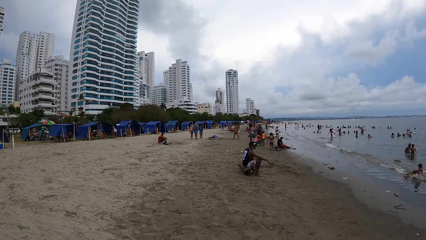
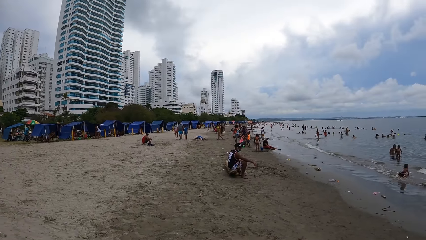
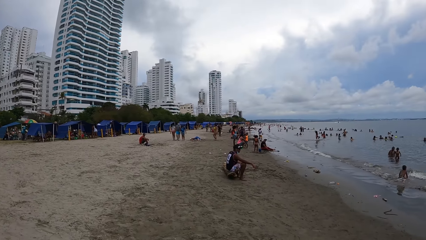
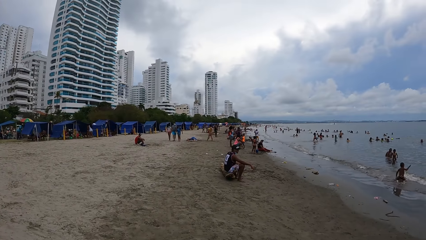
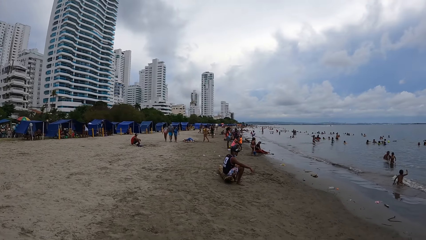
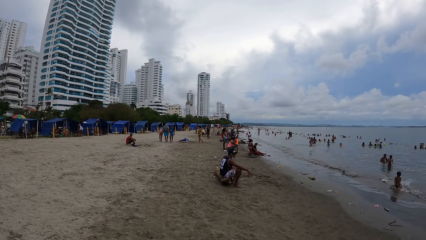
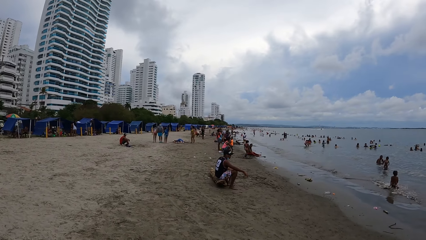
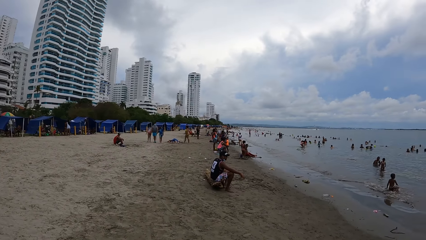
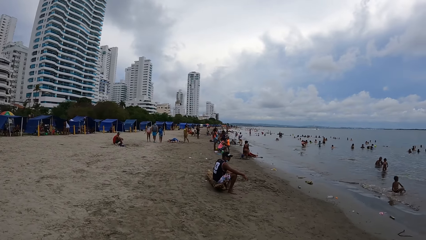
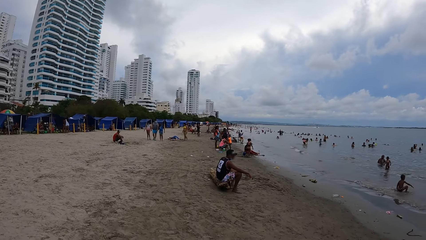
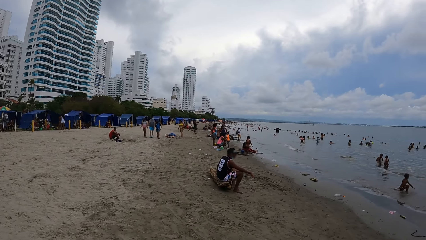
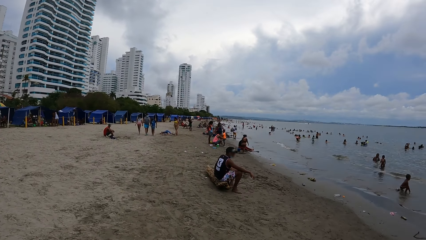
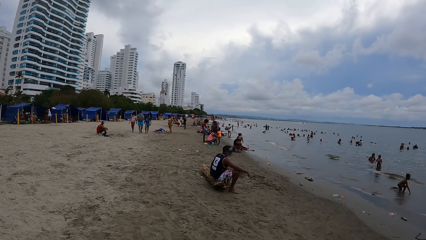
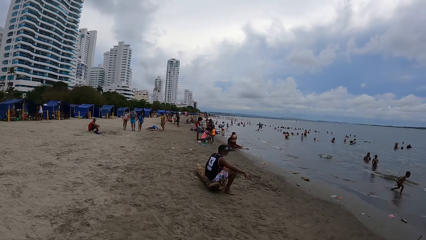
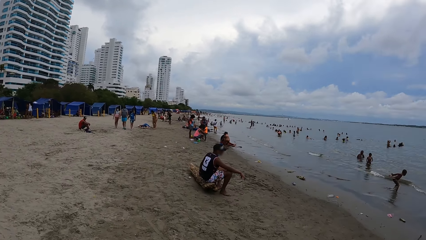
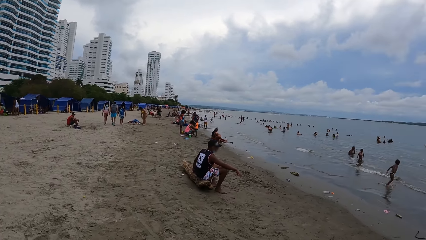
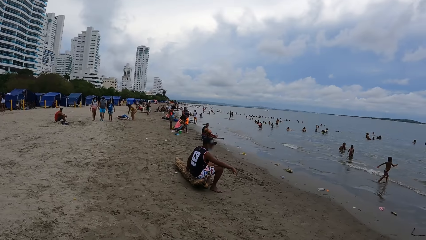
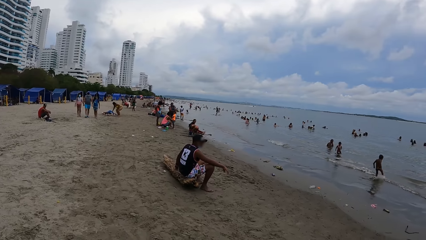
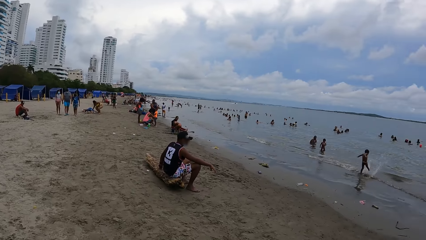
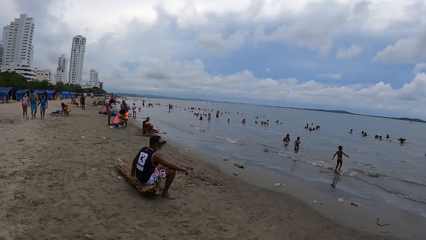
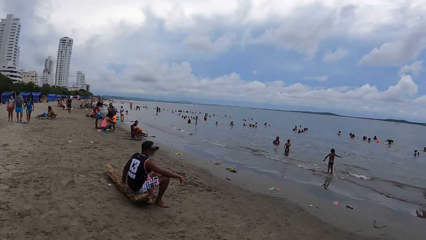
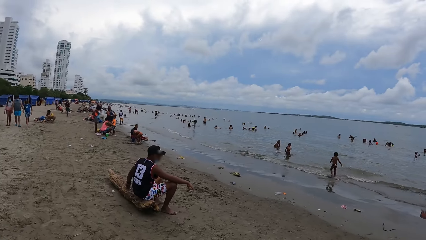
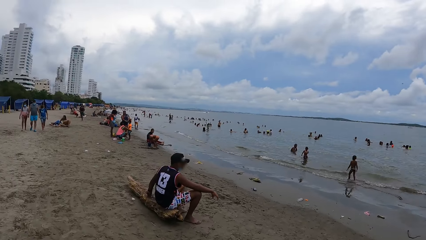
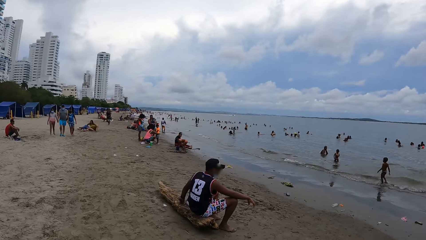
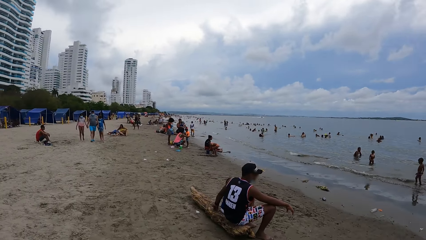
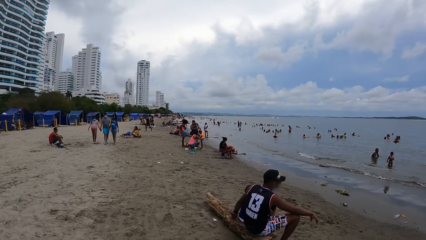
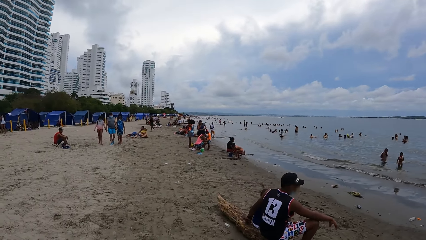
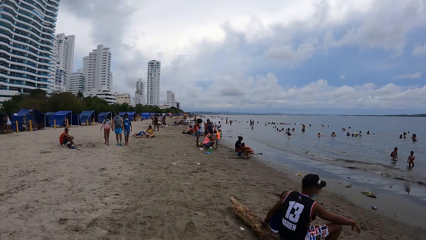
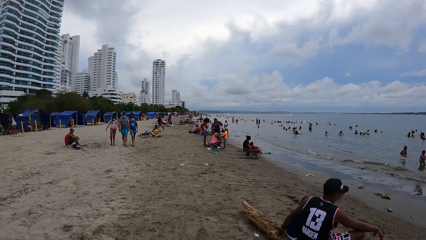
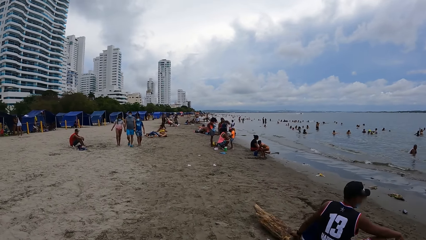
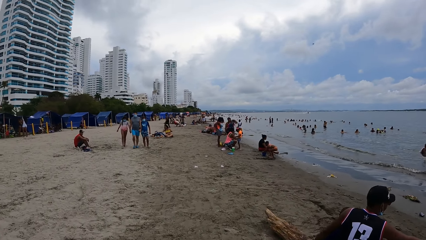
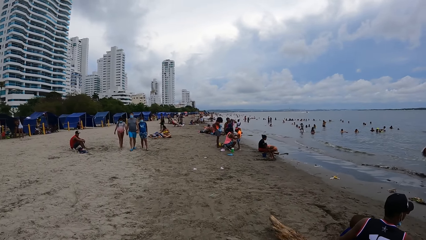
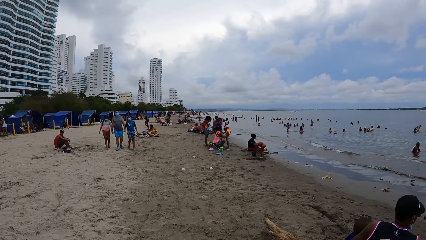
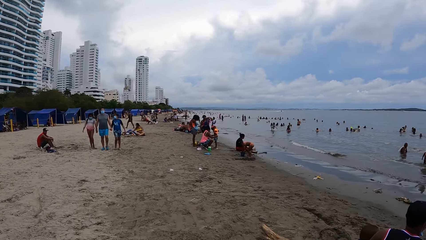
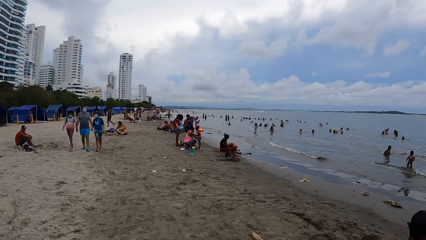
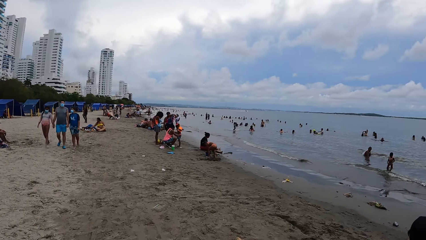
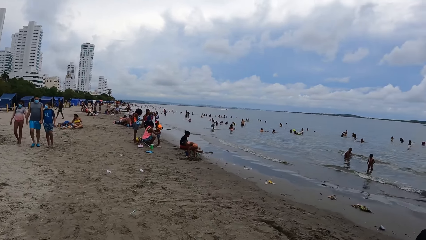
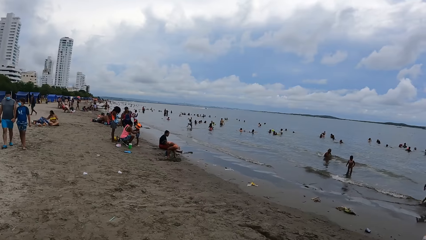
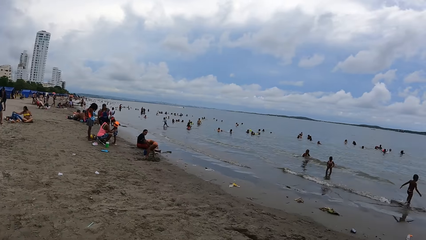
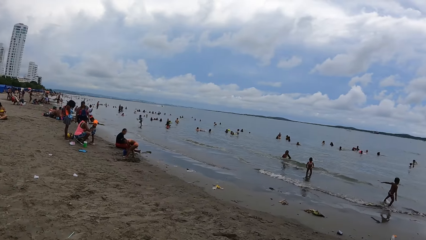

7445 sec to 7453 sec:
The camera wearer walks along the beach.

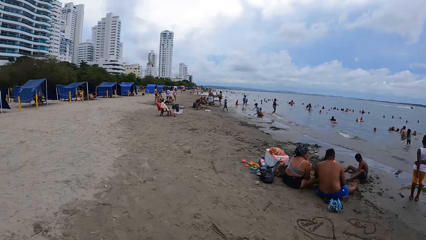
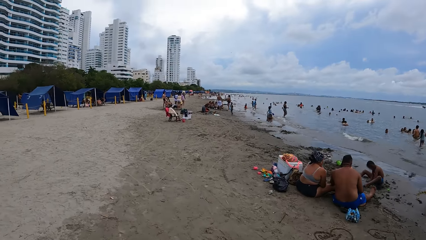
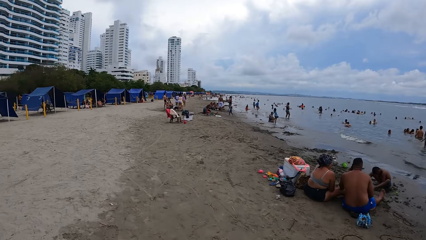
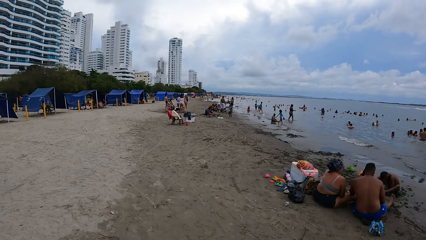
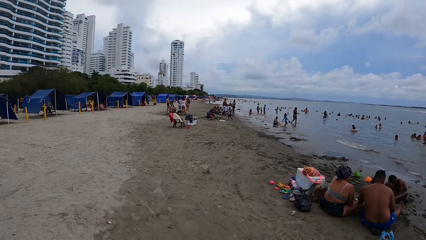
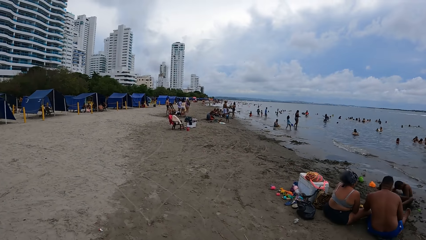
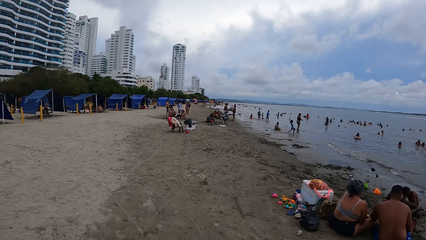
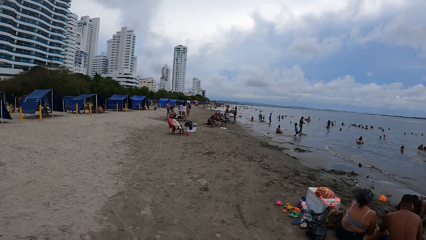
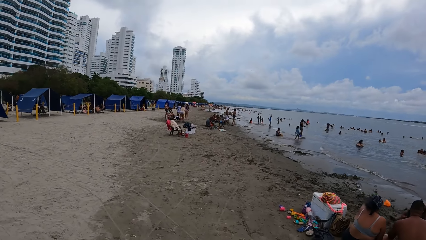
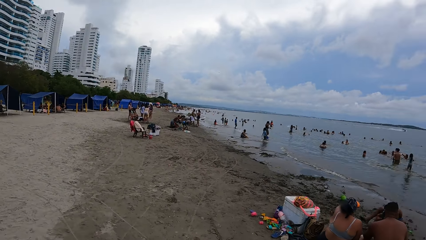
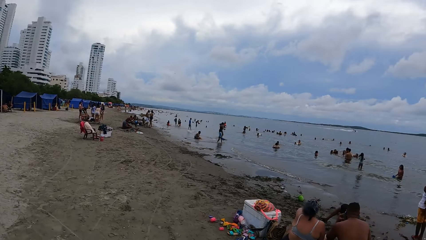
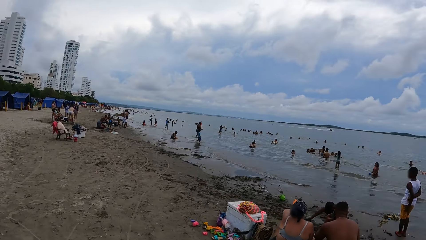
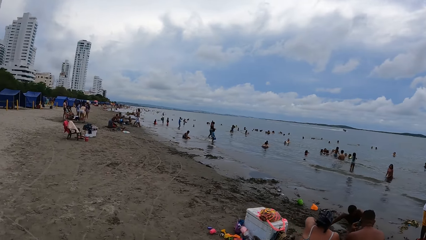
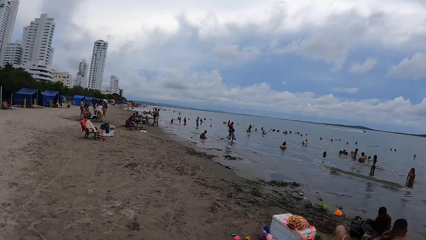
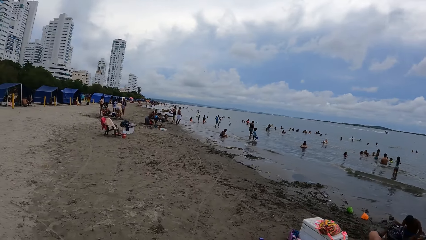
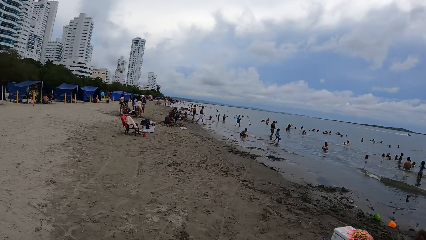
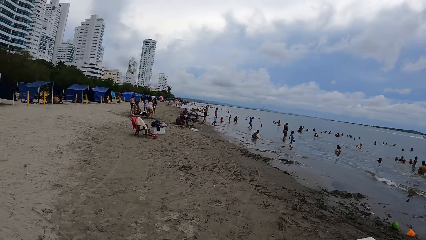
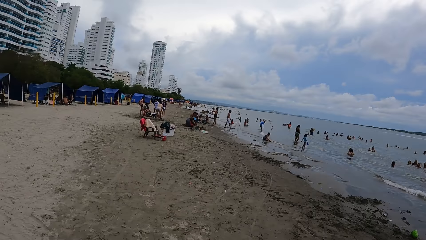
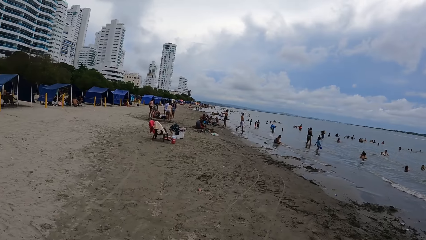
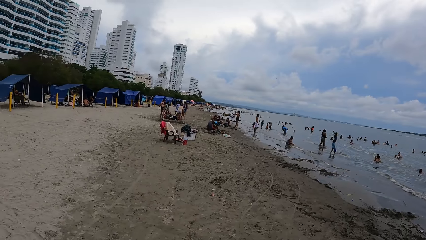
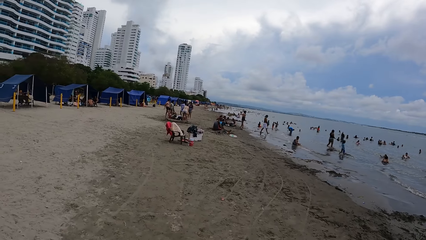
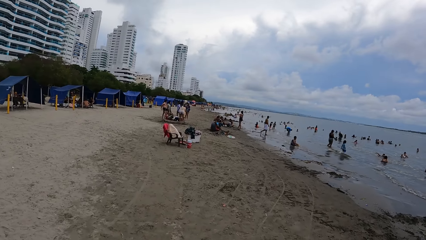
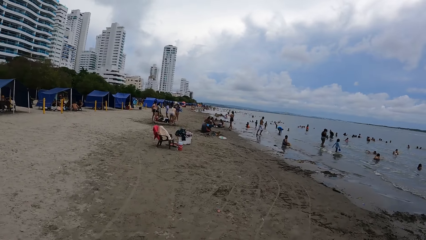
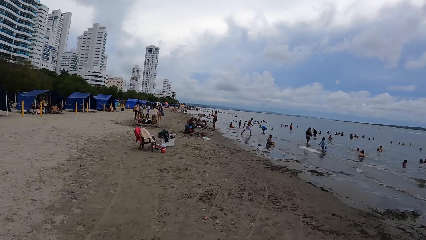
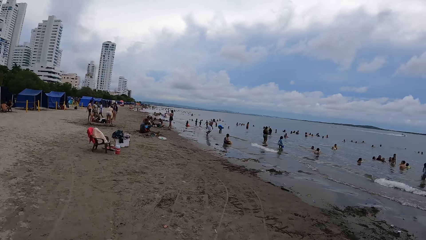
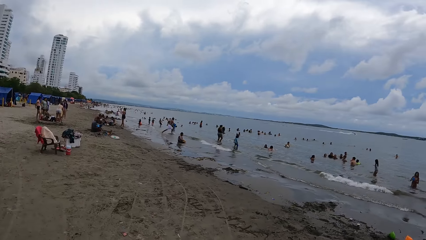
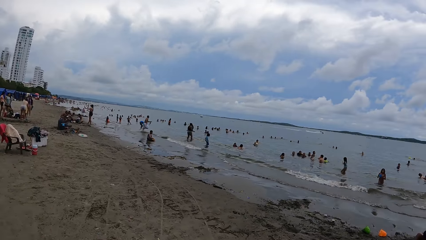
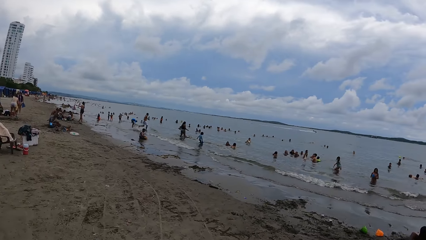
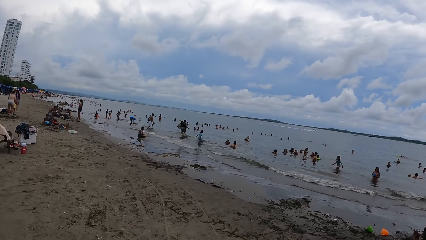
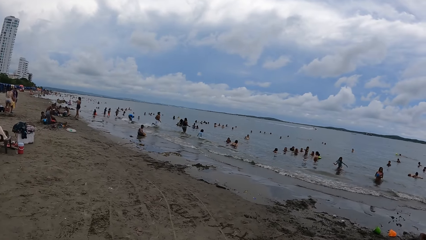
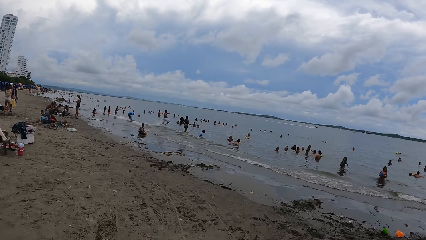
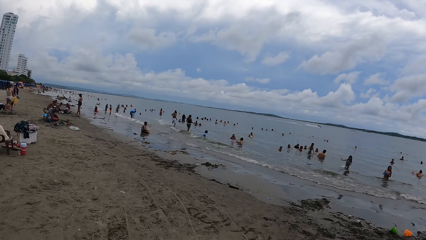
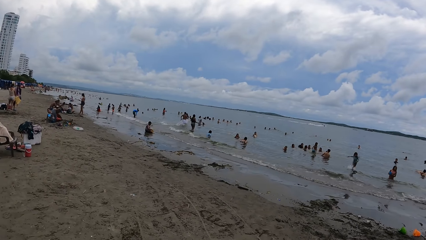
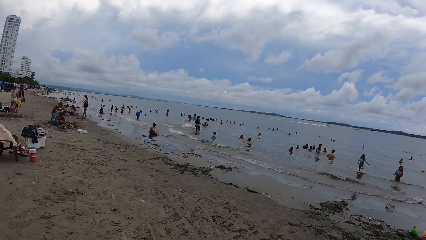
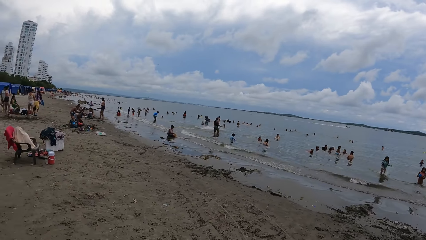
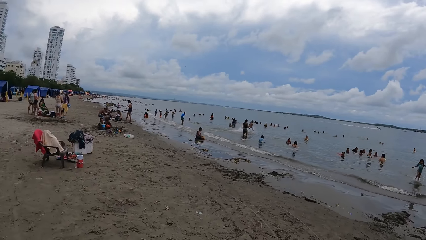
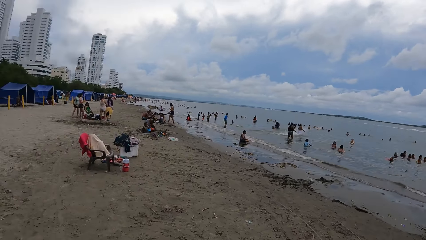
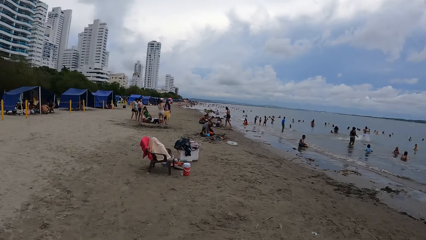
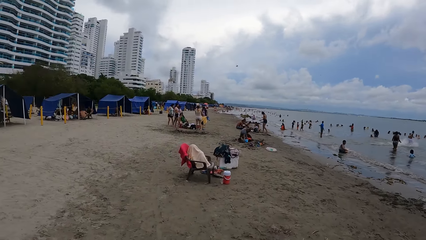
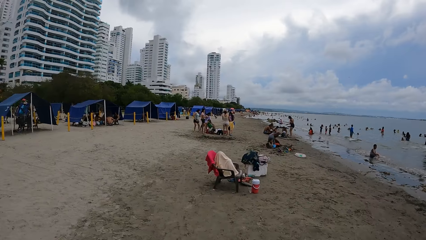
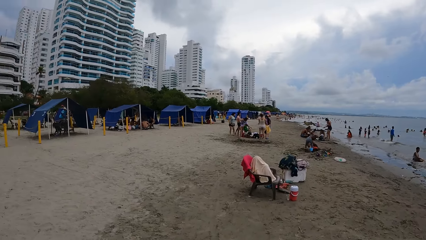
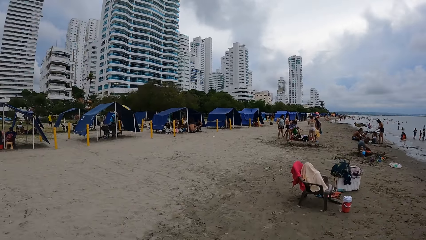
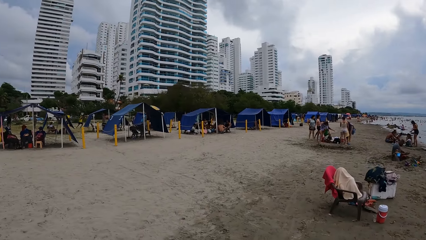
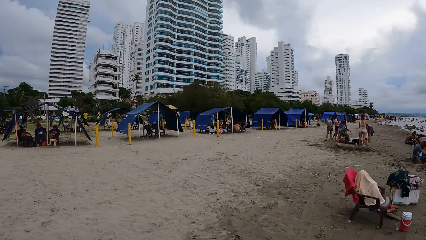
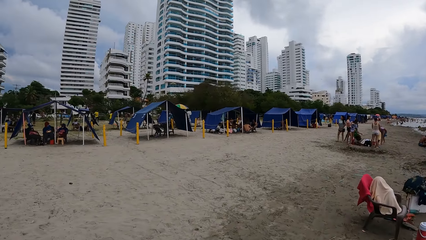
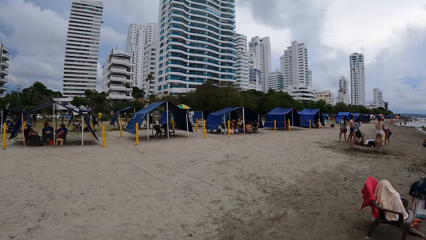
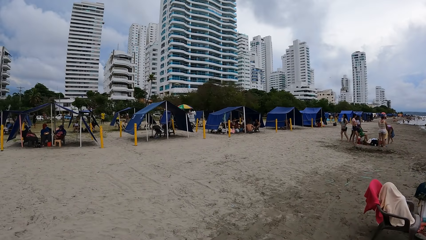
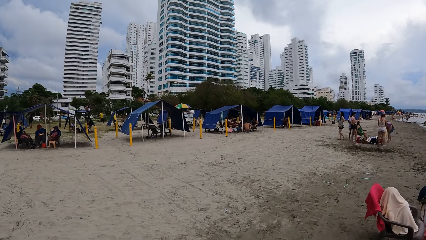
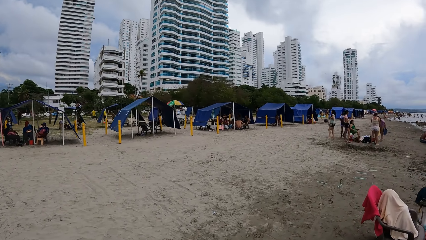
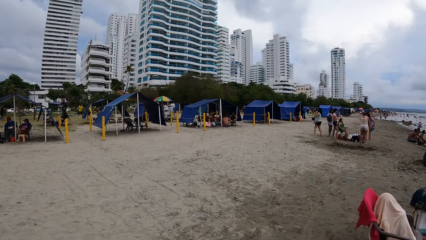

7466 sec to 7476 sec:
The camera wearer looks around the beach. They walk along the beach. They look around the beach. They walk along the beach. They look around the beach.
